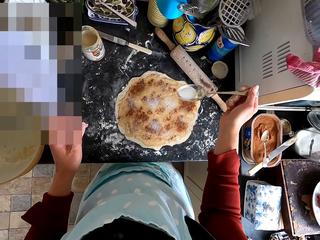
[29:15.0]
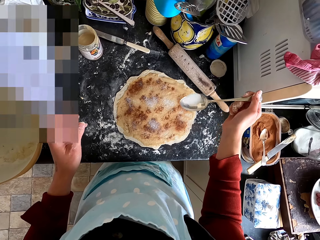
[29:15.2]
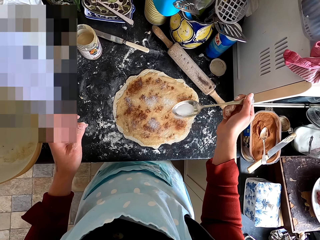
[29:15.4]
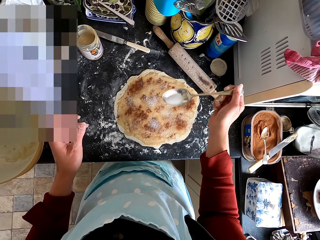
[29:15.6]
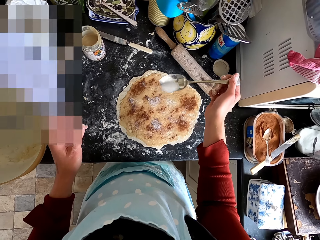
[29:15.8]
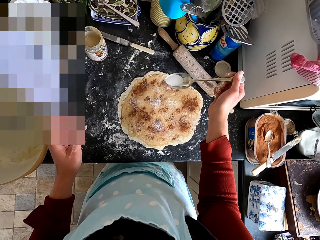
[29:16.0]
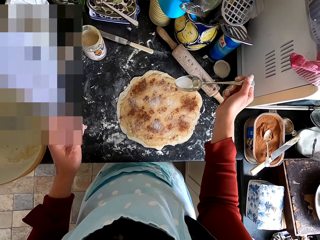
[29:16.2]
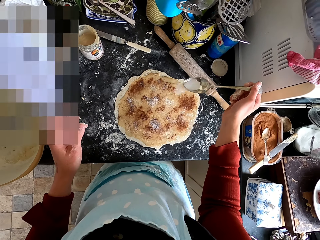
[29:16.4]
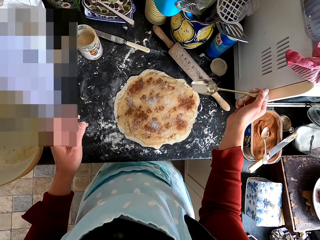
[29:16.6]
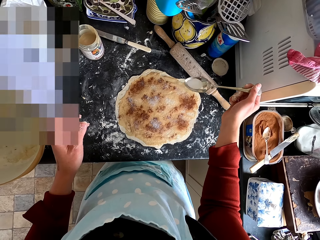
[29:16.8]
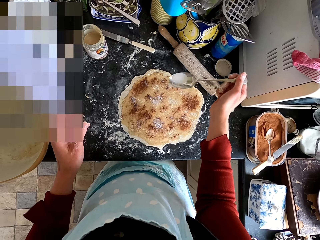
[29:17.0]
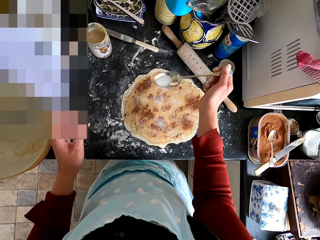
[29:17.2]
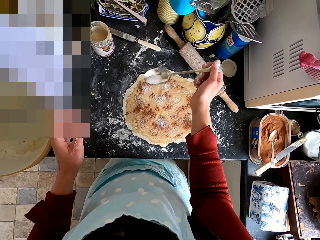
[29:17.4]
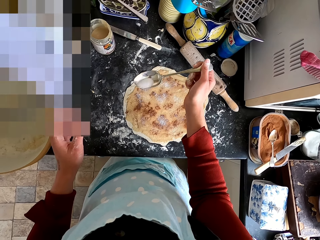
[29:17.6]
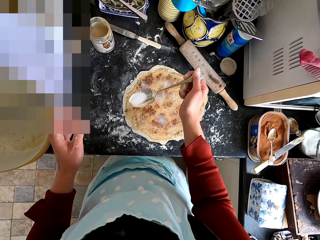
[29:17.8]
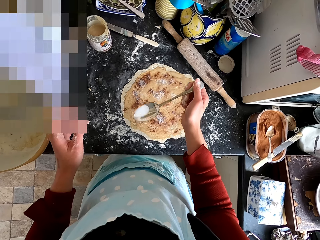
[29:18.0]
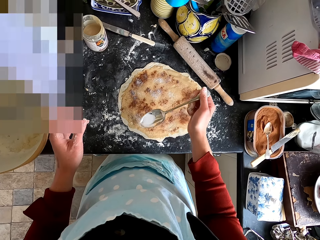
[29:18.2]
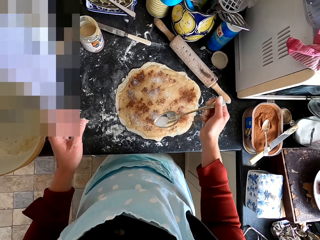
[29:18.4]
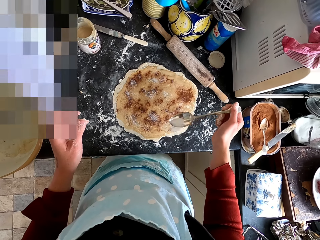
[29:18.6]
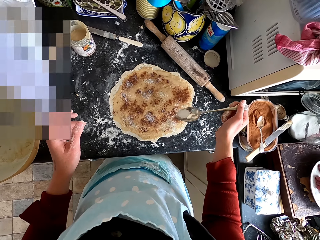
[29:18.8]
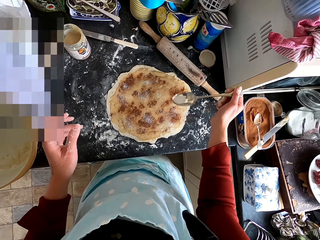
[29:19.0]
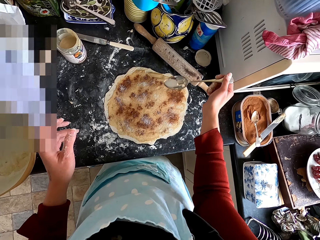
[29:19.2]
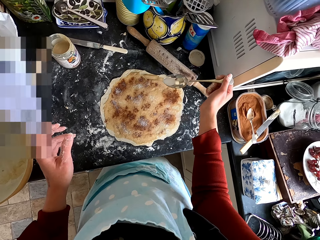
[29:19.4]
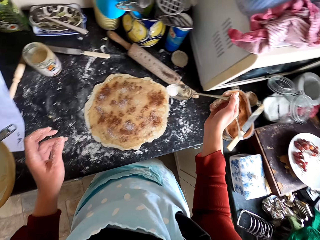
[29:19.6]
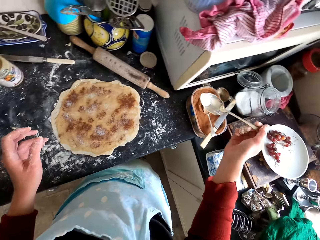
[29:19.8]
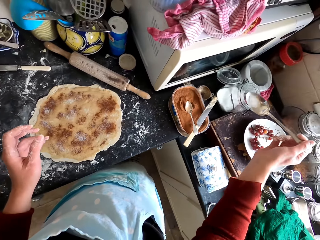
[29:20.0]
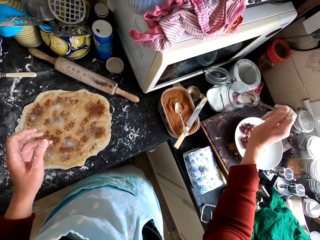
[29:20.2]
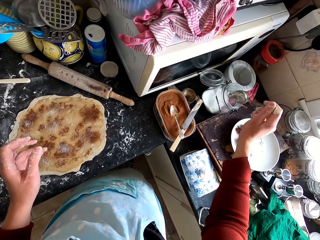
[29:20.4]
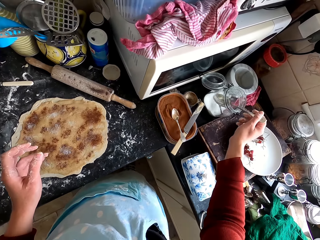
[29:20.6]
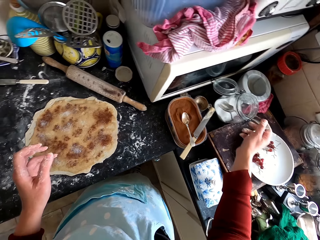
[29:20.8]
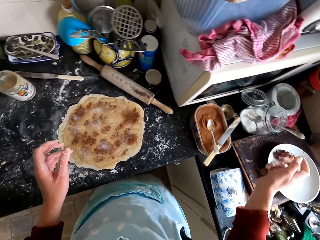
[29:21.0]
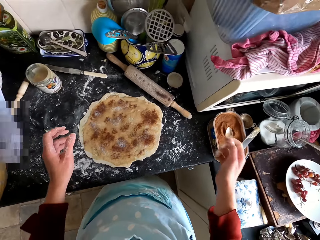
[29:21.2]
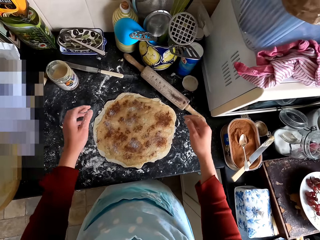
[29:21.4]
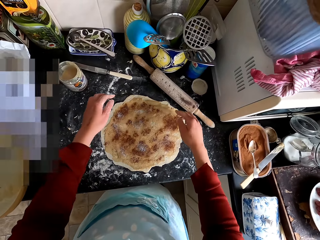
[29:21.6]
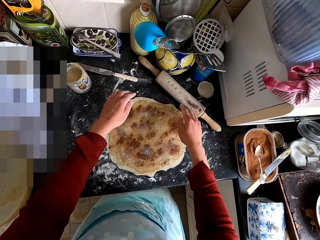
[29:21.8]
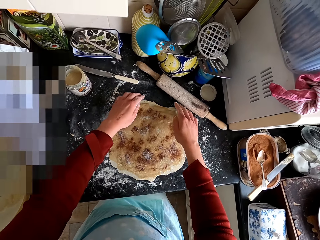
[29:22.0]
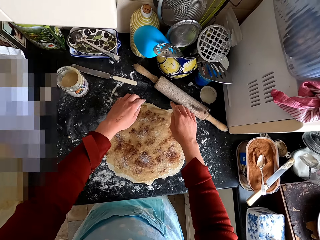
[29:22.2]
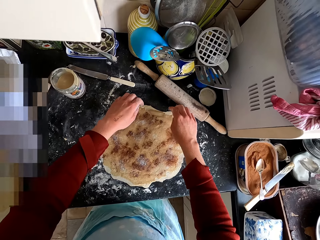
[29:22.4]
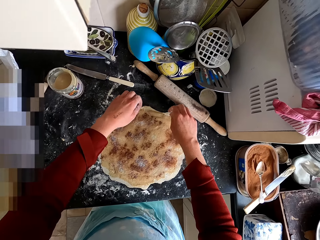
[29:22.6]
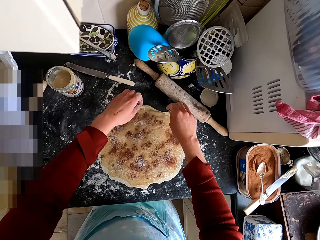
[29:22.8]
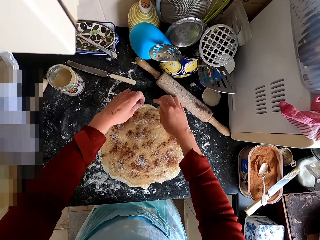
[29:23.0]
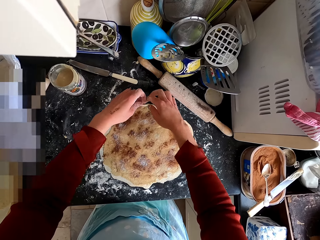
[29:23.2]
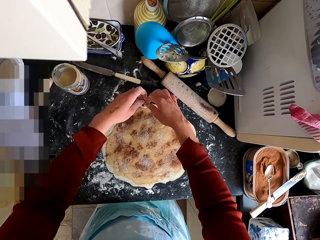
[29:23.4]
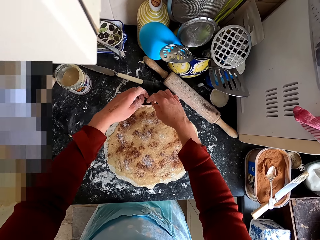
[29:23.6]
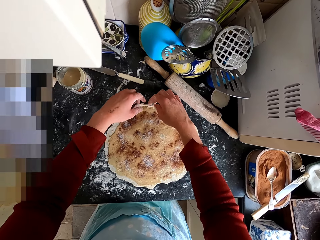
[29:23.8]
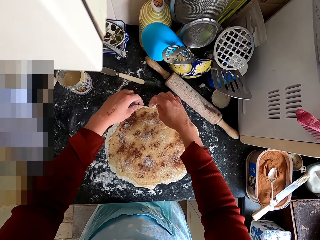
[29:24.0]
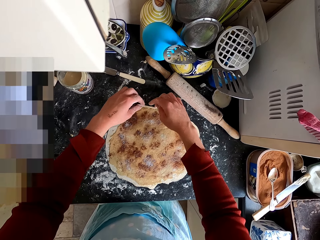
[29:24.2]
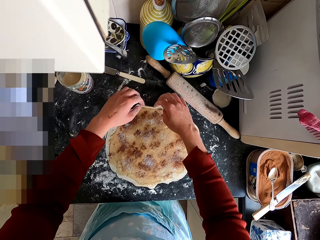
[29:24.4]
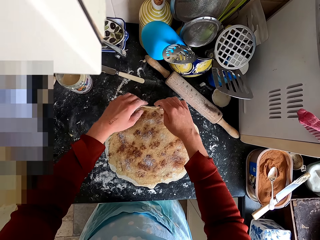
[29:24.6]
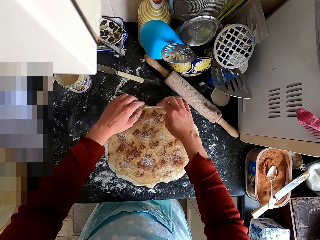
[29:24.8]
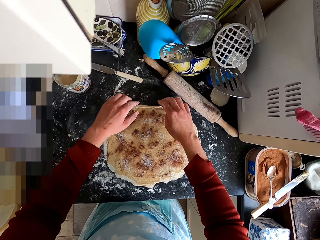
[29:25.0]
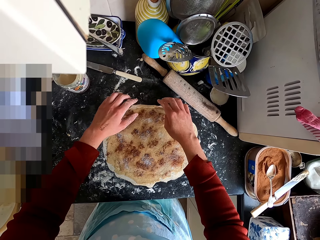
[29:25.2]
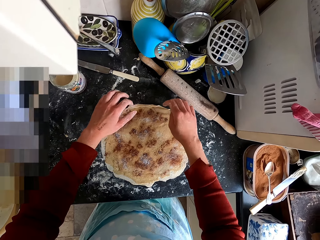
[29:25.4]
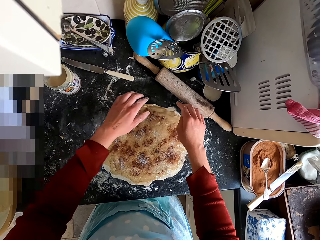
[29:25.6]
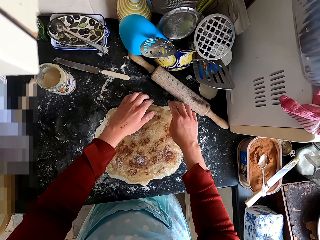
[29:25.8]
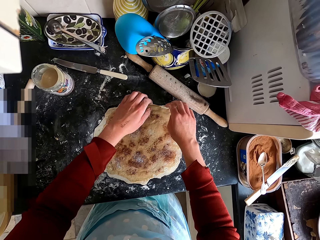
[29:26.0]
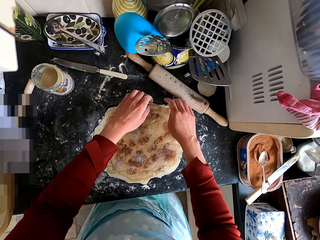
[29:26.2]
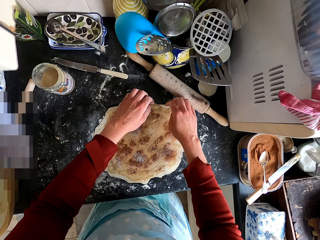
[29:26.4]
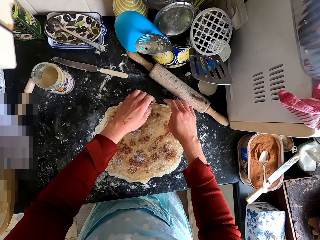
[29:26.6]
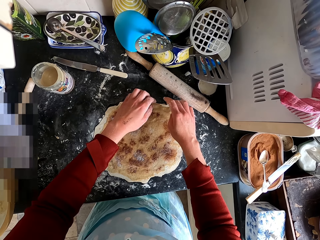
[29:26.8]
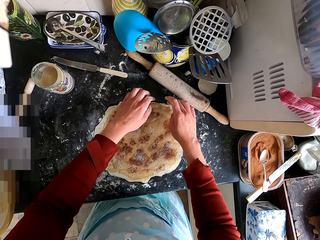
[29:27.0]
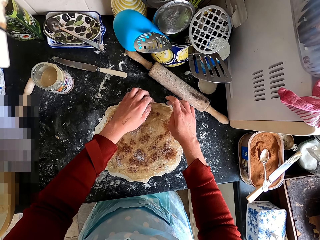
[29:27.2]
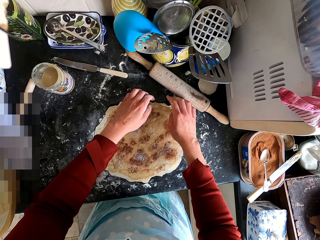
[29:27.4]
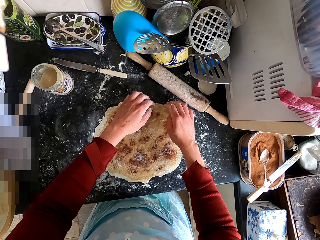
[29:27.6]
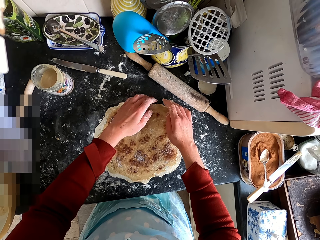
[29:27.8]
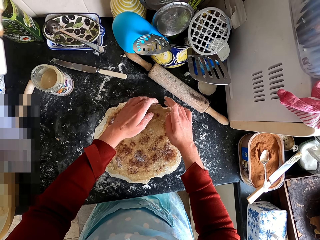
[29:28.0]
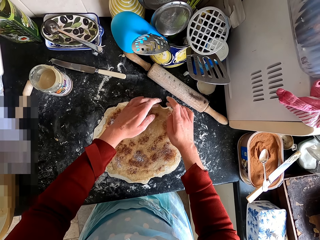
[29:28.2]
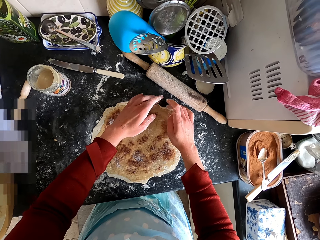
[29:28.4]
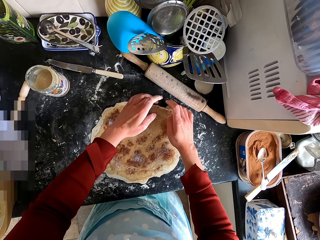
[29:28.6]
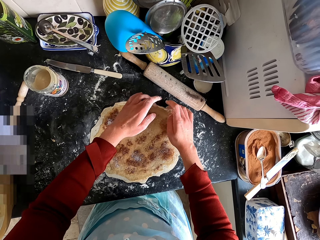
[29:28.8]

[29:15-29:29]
The camera wearer drops the spoon in the tin or glass container. They roll the dough with hands. They fold the dough.

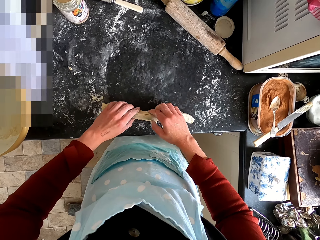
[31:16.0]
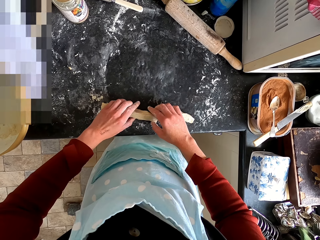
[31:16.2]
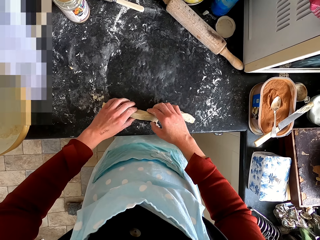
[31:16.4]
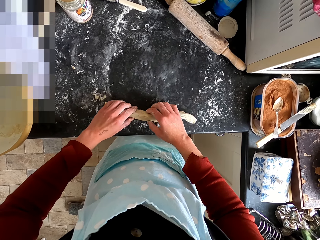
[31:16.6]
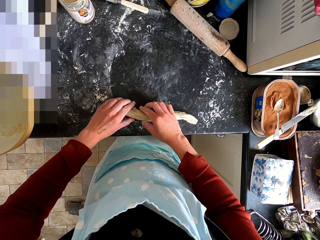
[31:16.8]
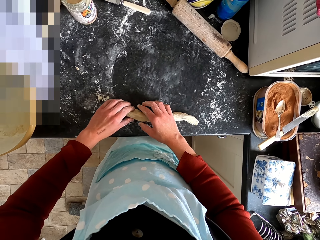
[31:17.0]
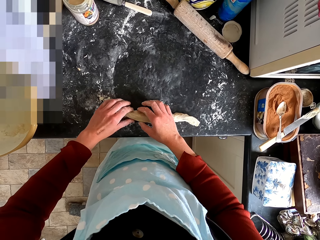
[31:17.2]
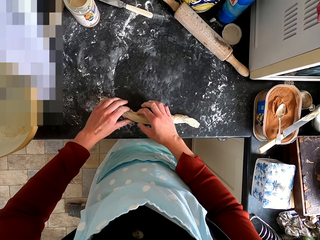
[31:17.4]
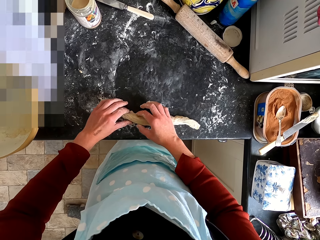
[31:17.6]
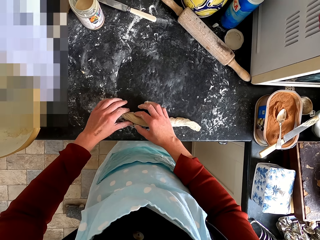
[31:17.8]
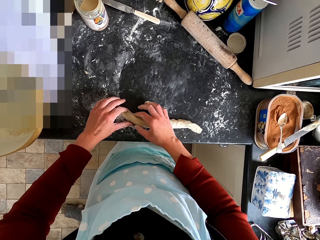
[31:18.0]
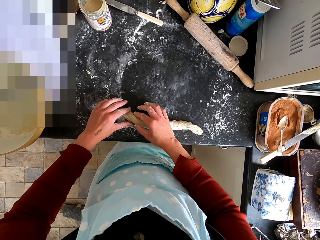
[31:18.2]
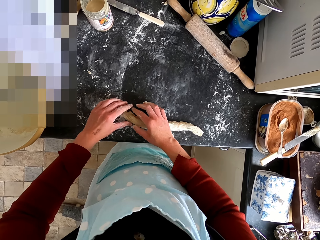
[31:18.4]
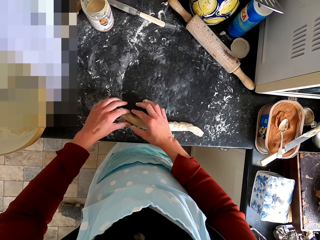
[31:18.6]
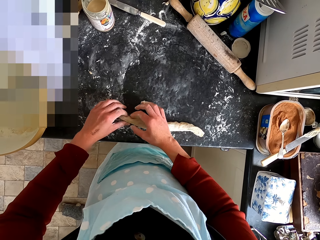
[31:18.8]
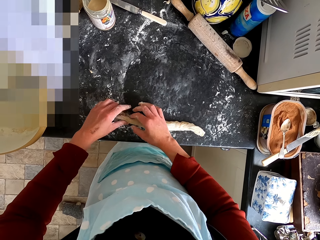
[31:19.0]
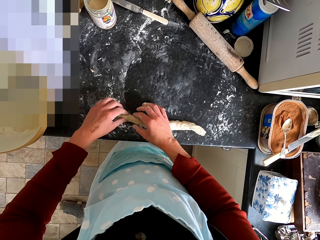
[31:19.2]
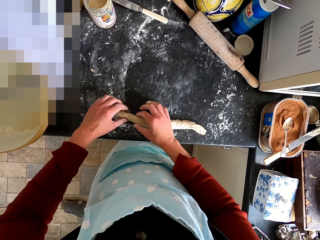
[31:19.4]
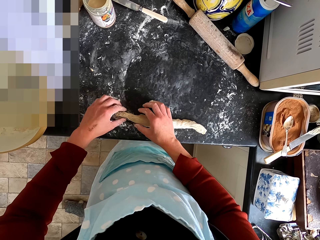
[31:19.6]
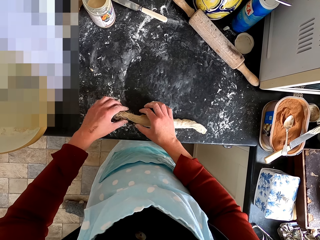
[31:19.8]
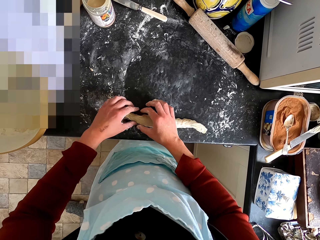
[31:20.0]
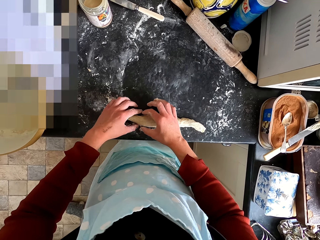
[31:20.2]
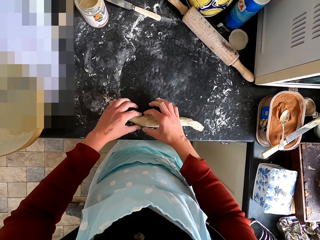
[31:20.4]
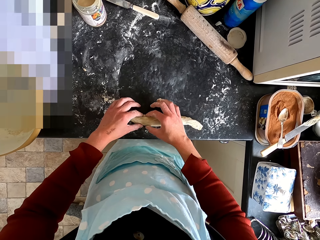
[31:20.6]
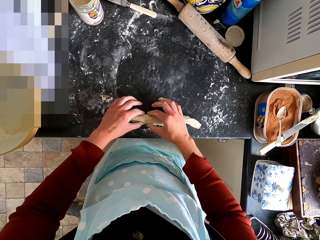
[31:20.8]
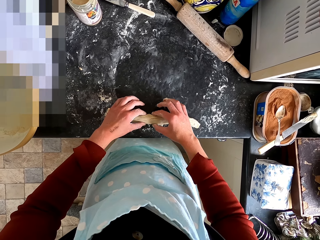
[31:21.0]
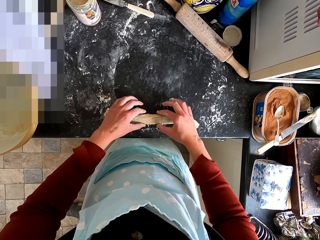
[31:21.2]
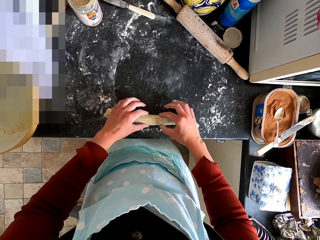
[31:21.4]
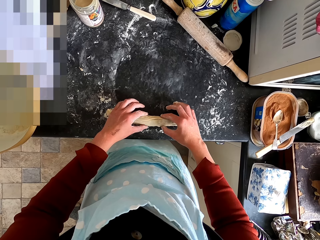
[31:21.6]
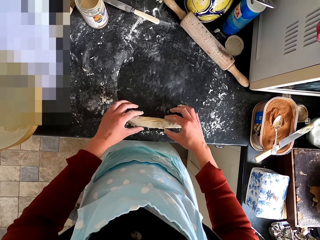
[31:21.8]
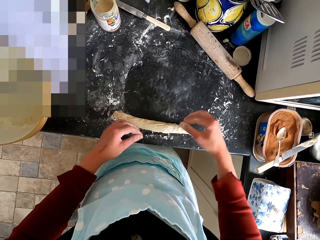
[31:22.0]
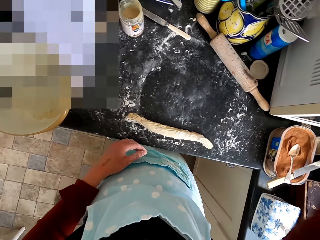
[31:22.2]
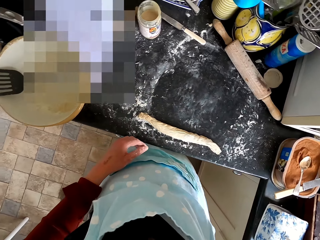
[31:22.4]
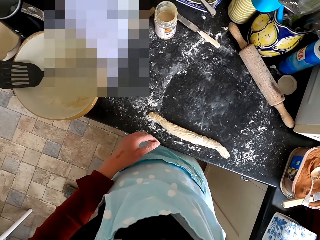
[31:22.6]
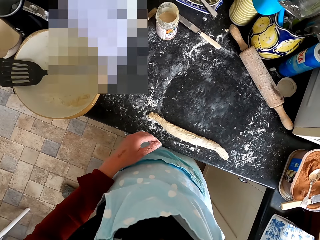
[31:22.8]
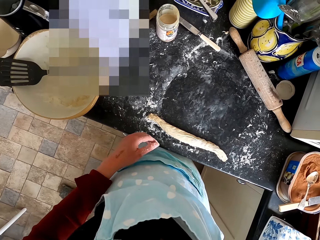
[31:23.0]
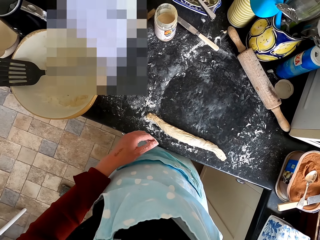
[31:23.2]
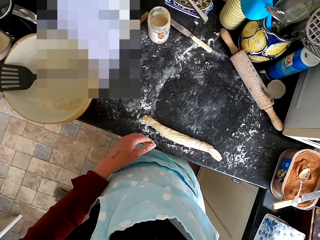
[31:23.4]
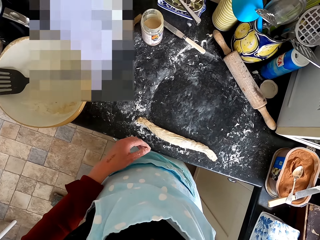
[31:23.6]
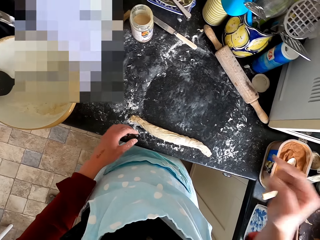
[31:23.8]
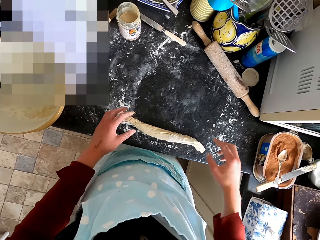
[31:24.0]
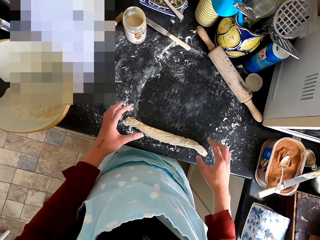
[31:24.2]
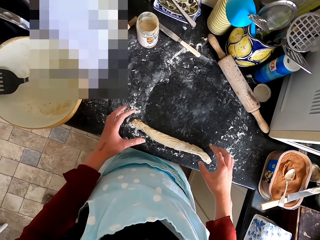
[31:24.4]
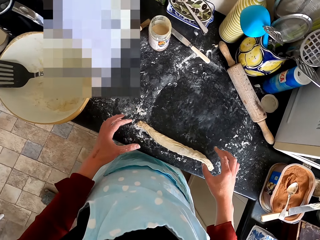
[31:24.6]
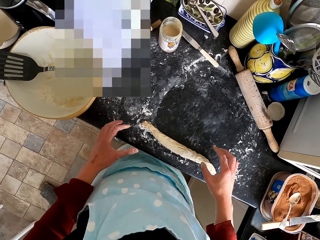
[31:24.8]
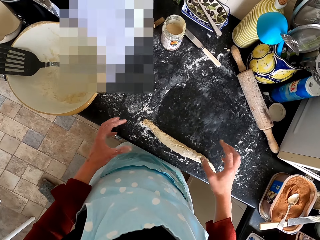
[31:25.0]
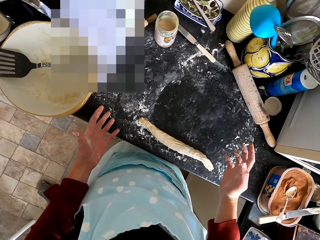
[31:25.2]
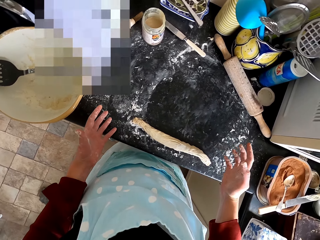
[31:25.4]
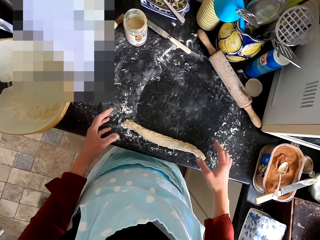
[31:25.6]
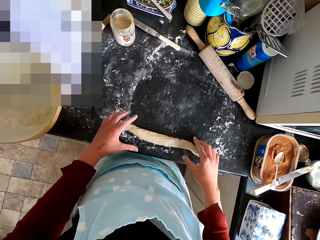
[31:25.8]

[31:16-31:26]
The camera wearer shapes the dough. She touches her head. She moves her hand.
